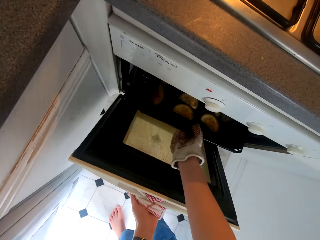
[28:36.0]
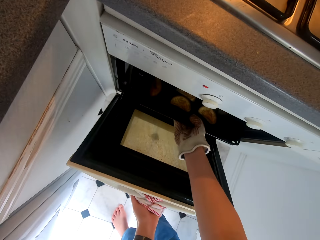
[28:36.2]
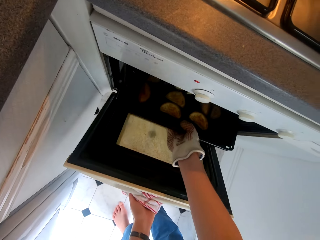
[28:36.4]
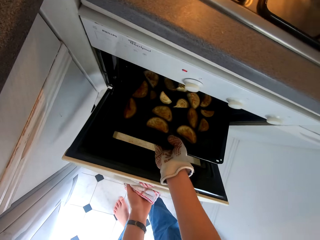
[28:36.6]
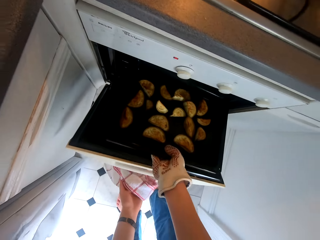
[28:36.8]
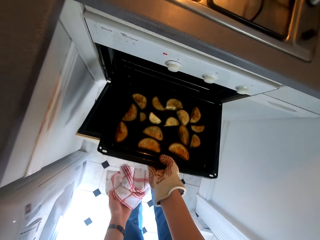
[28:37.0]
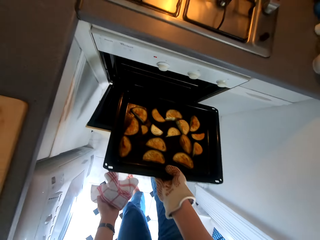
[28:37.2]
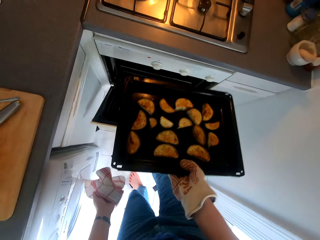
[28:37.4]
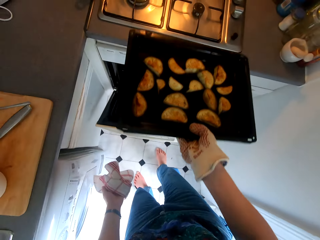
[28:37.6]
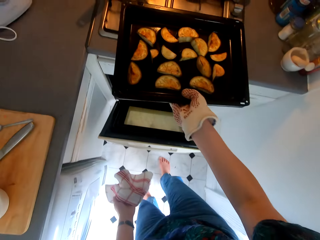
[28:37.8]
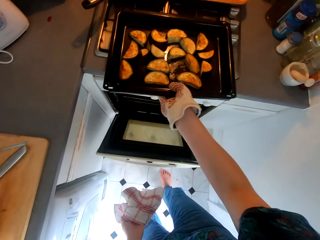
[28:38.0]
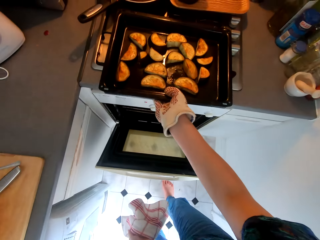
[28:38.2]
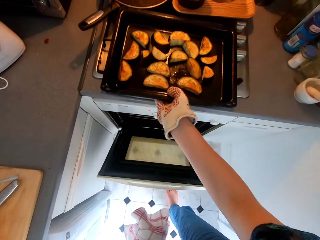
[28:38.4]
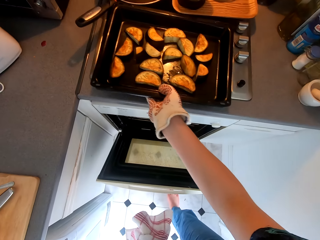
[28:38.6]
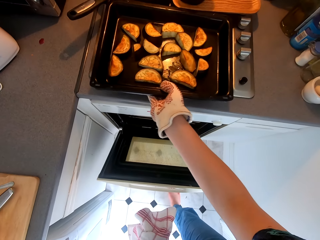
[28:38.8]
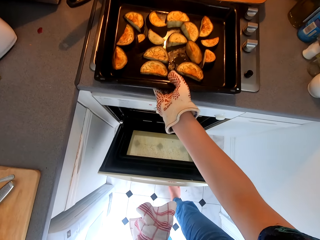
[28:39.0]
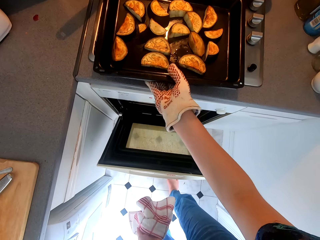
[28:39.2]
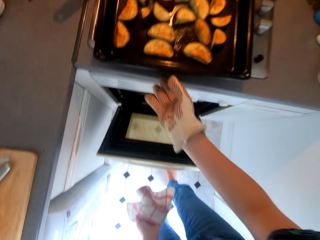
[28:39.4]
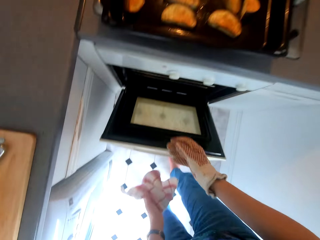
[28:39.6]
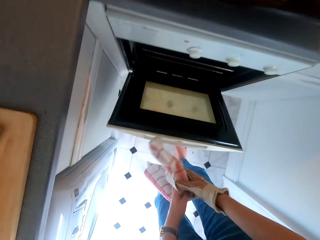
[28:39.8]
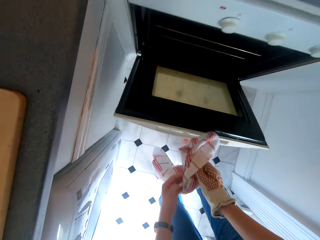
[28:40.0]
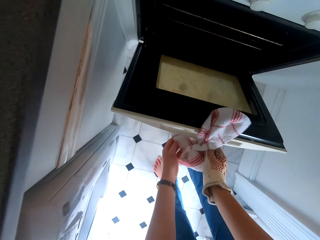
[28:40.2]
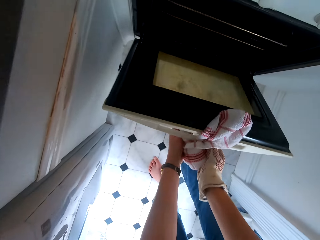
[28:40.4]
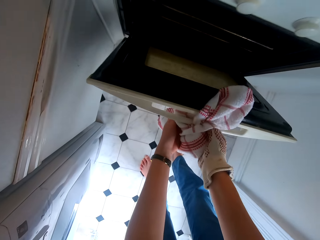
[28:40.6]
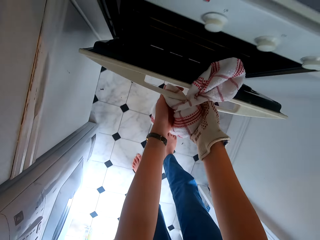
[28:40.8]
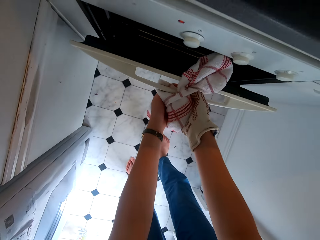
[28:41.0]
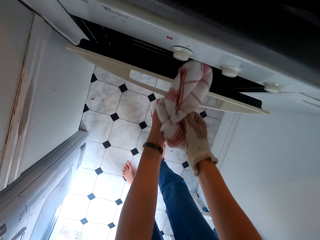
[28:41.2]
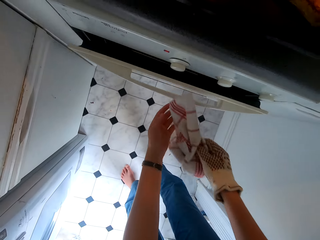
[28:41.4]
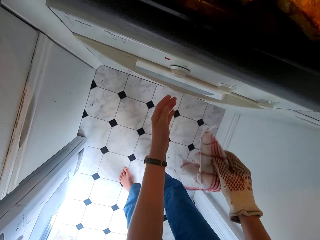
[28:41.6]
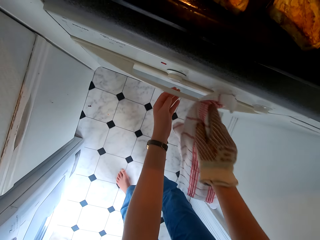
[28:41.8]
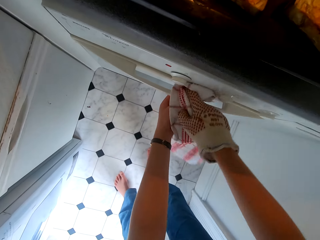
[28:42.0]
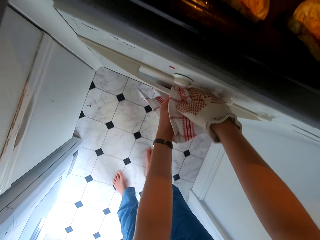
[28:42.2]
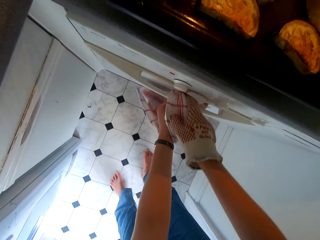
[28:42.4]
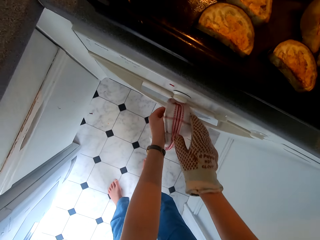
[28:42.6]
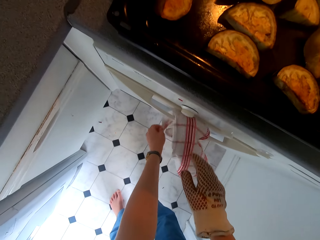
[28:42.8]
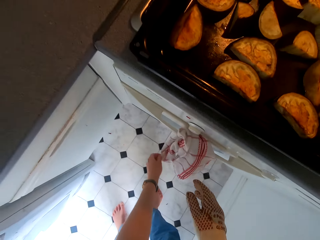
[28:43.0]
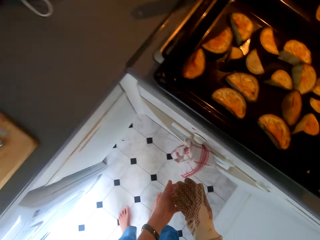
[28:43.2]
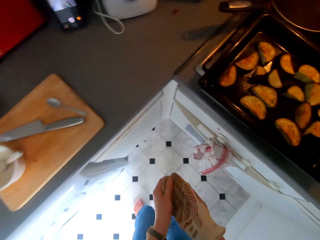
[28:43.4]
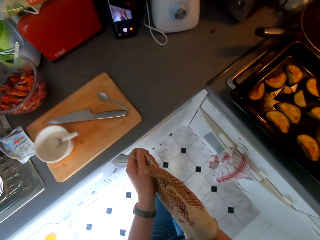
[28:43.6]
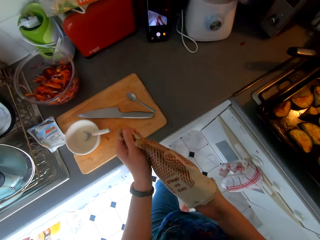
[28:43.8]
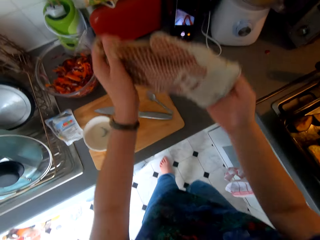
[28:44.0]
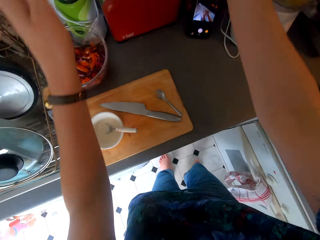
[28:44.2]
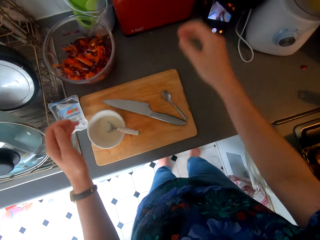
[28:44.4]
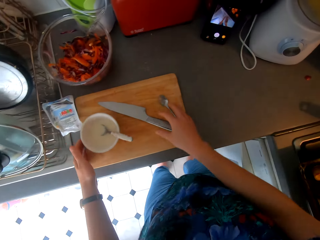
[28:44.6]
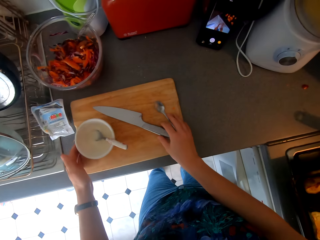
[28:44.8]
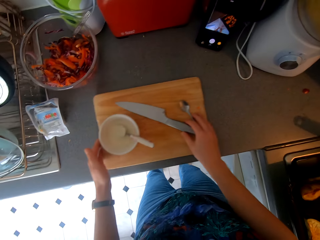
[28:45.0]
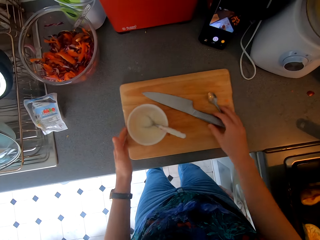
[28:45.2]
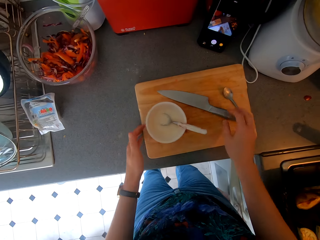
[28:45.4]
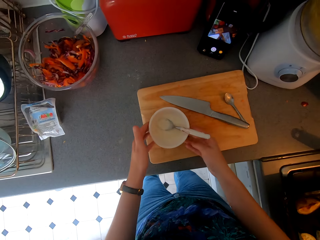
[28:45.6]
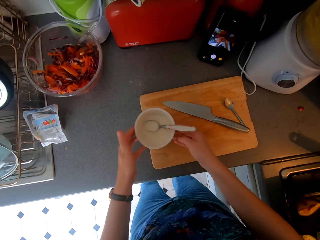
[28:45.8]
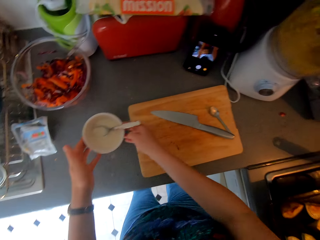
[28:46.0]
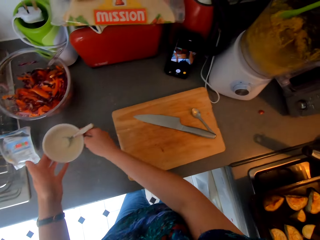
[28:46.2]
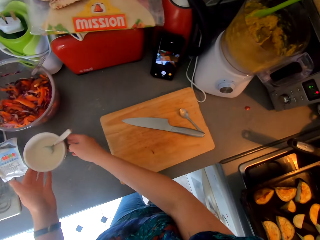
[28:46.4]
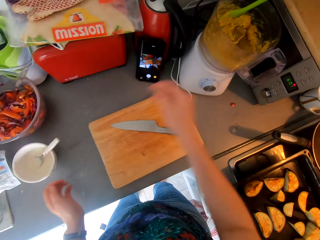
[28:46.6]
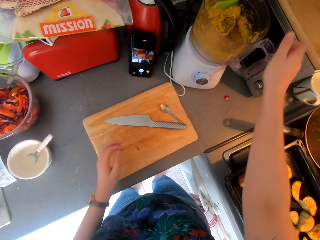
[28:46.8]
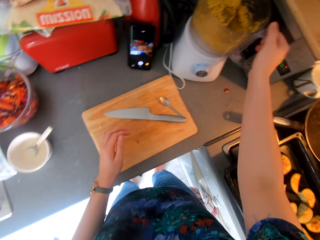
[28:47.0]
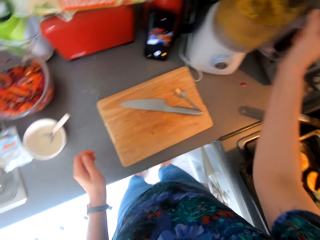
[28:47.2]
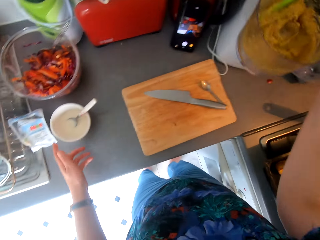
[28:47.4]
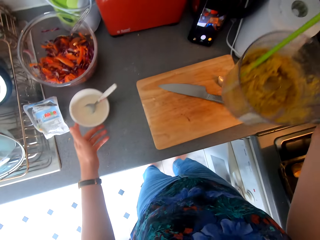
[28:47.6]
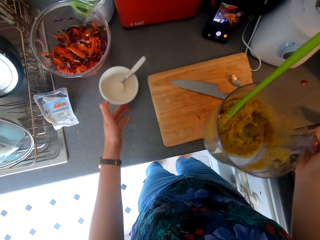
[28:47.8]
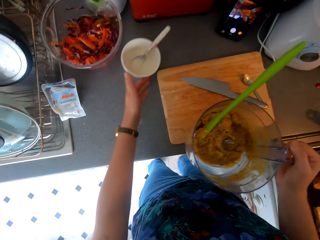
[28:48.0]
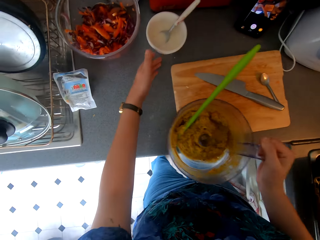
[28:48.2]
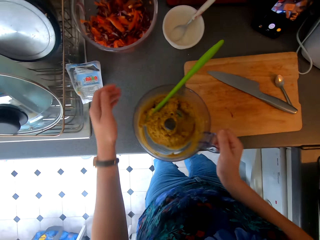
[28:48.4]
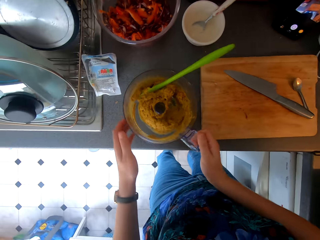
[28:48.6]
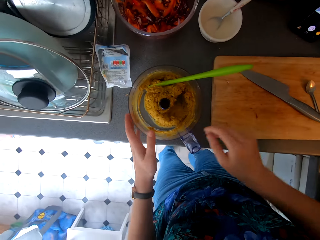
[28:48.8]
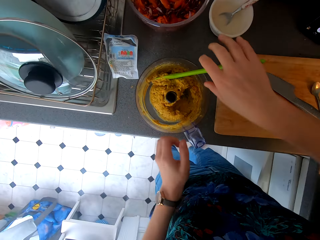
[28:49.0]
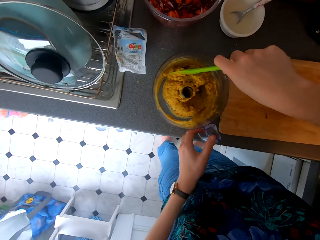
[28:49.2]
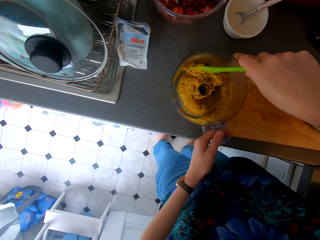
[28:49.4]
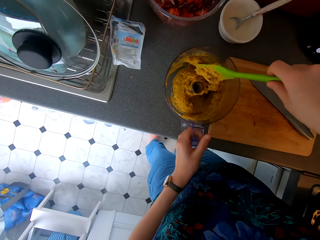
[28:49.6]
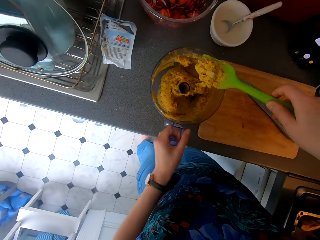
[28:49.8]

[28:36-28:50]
The camera wearer picks a tray from the oven and puts the tray on the cooker. They close the cooking oven door. They put a towel on the oven. They remove the cooking glove from the right hand and throw the cooking gloves. They pull the chopping board and push the chopping board. They pick the bowl and put the cooking bowl aside. They pick the blender jug and put the jug on the surface.

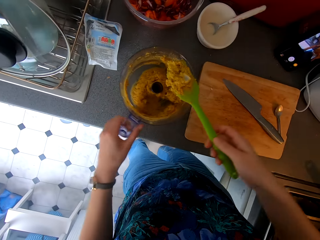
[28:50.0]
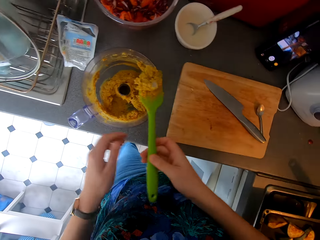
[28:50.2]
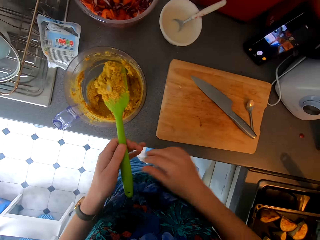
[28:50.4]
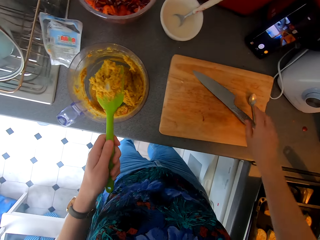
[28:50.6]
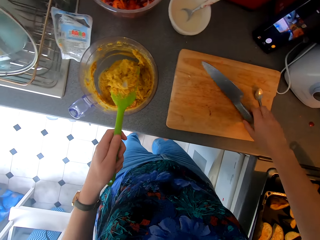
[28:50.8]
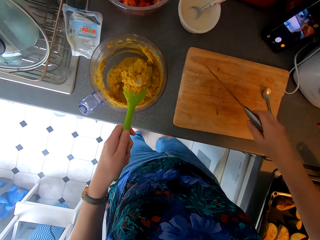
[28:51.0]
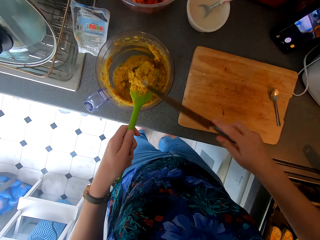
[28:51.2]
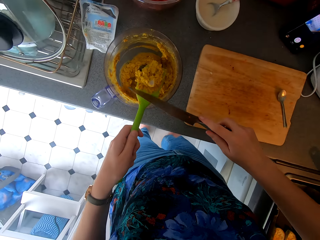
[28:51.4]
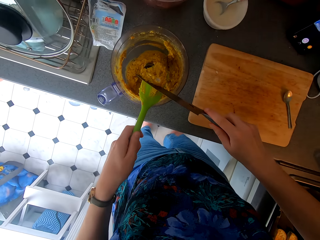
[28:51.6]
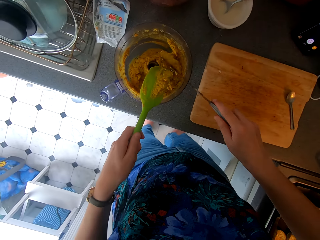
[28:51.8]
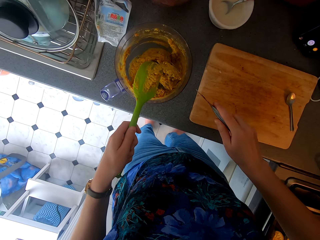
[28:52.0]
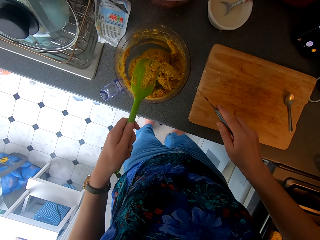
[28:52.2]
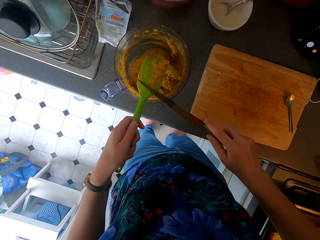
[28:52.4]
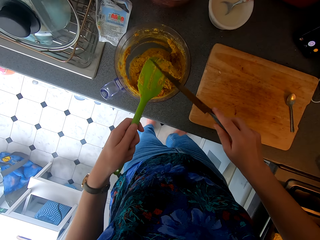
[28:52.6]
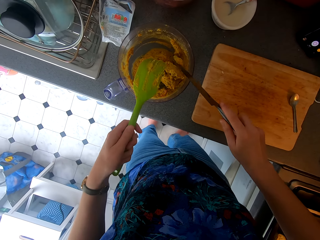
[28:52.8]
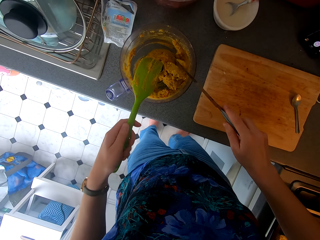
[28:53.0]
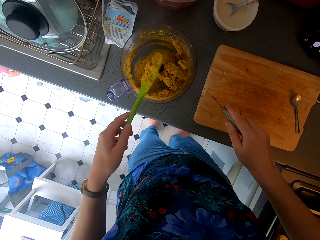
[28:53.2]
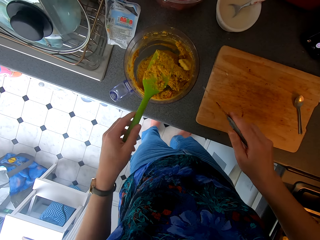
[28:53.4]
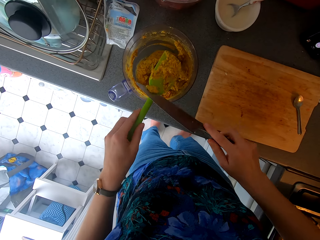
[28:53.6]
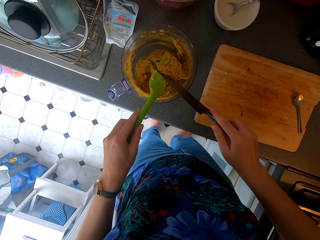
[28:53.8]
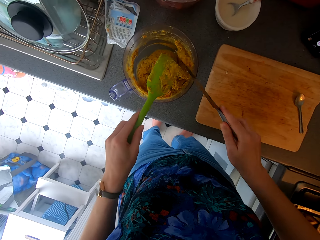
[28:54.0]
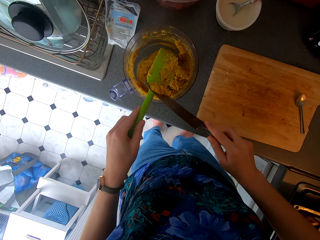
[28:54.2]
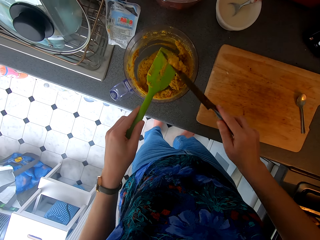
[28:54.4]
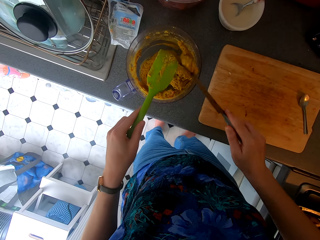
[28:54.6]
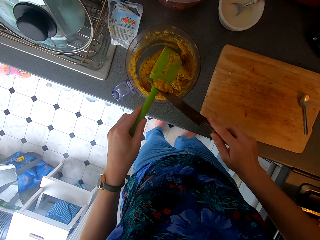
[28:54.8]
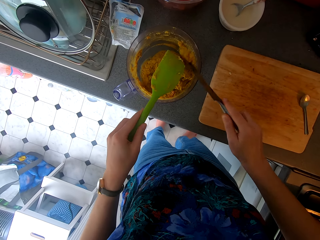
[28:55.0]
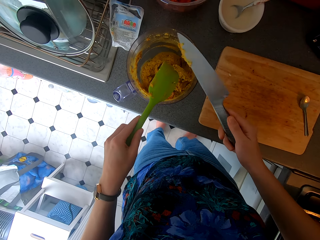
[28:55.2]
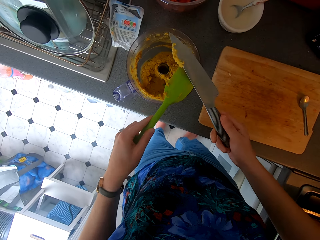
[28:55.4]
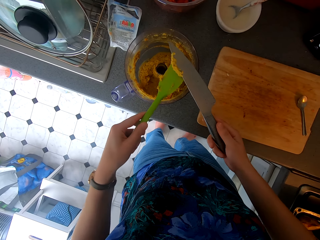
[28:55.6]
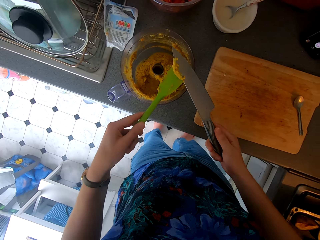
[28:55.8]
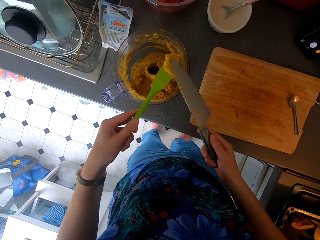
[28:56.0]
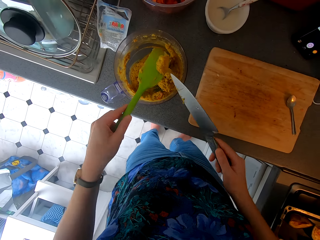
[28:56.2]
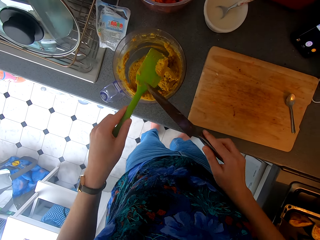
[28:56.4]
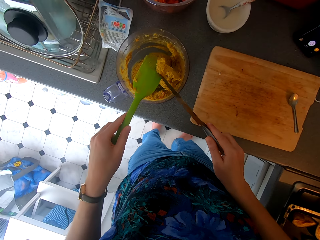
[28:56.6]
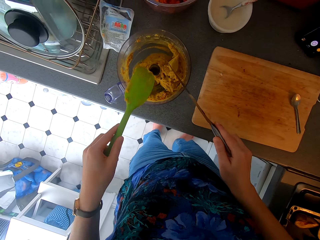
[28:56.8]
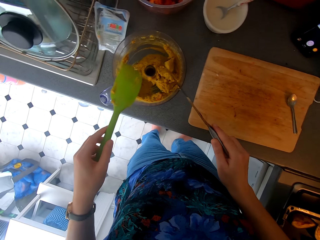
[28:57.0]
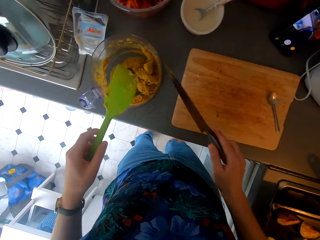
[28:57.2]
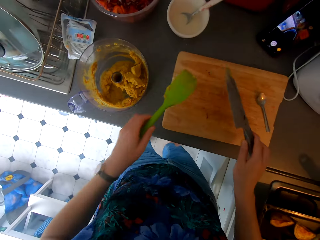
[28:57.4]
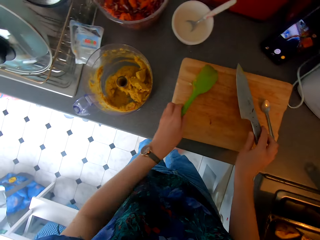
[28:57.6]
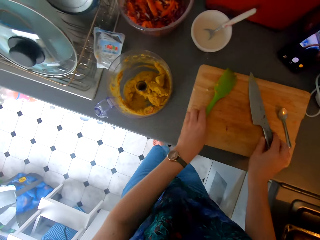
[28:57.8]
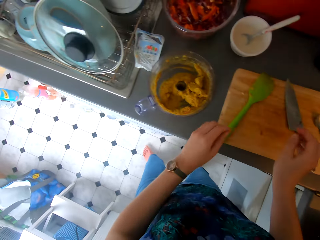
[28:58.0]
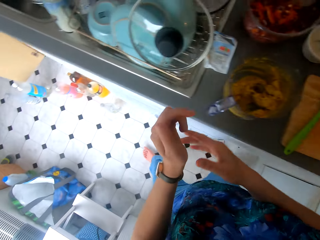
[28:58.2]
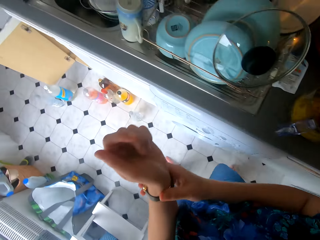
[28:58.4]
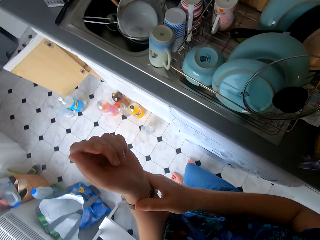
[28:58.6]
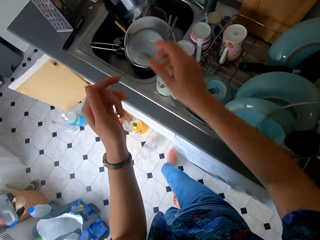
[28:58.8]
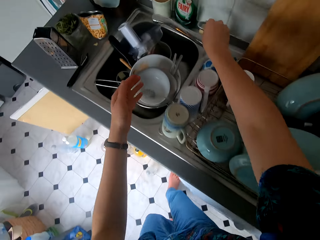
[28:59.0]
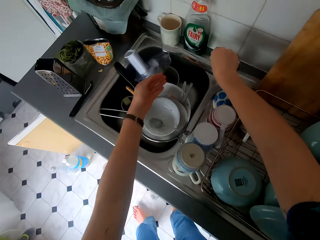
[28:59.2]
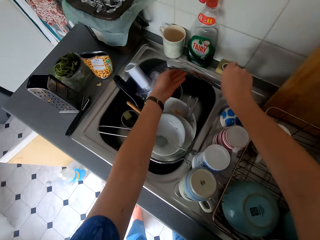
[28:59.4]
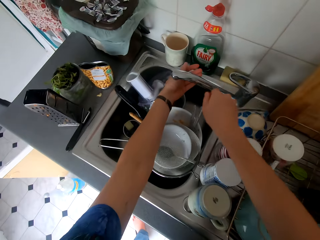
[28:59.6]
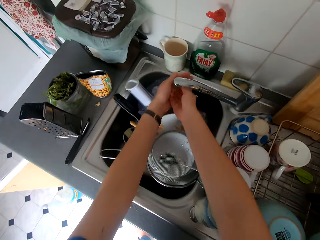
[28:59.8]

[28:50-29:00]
The camera wearer holds the spoon or cooking stick. They pick a knife from the chopping board. They remove blended potato from the cooking stick with the knife. They hit the blender jug with the knife. They remove something from the spoon with the knife. They remove something from the spoon with the knife again. They hit the blender jug with the knife. They put the cooking stick on the chopping board and place the knife down. They touch themselves and walk around.
